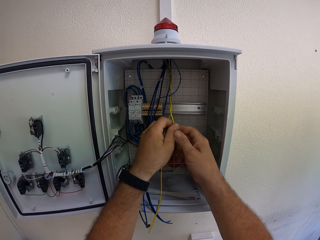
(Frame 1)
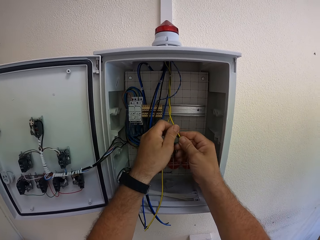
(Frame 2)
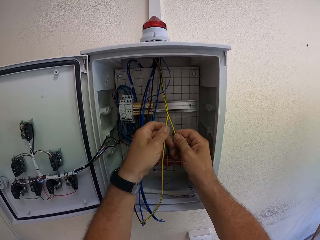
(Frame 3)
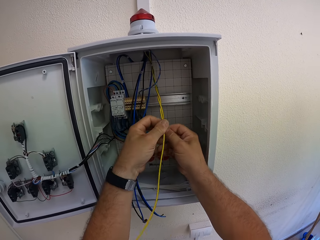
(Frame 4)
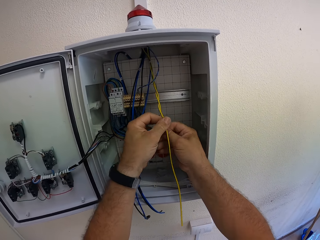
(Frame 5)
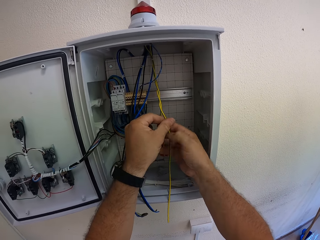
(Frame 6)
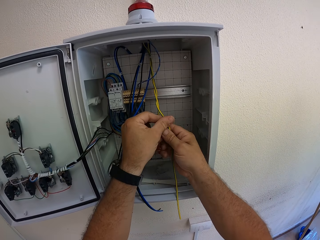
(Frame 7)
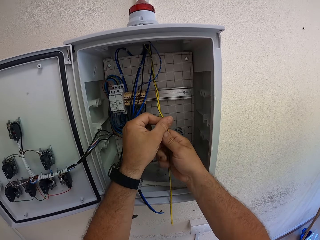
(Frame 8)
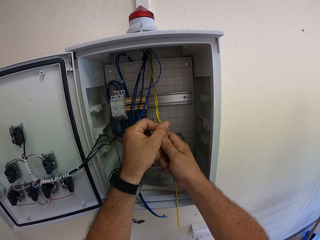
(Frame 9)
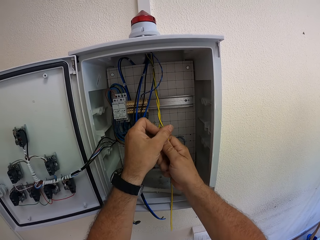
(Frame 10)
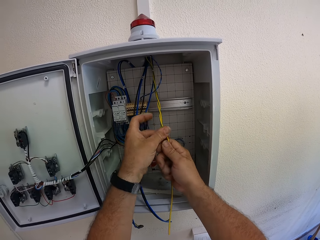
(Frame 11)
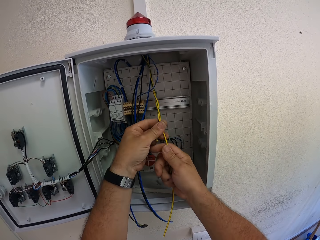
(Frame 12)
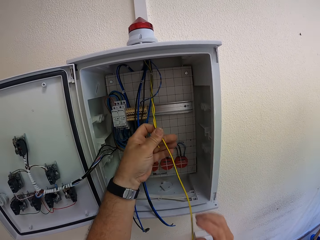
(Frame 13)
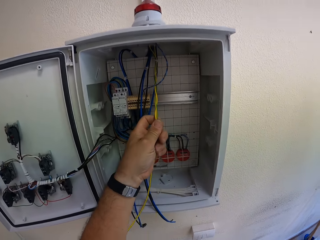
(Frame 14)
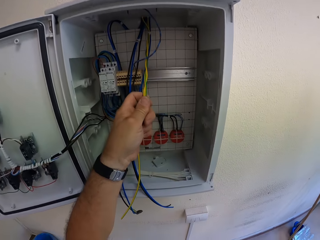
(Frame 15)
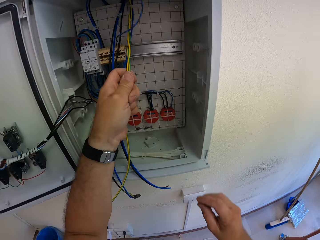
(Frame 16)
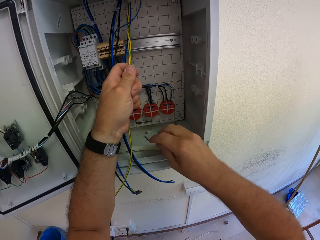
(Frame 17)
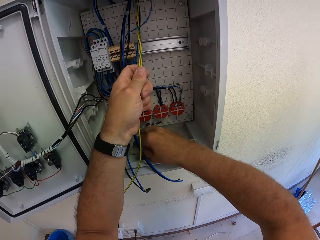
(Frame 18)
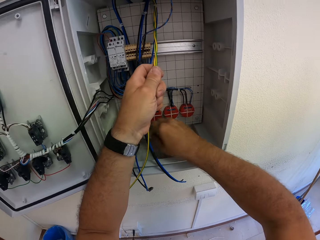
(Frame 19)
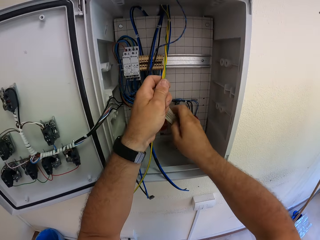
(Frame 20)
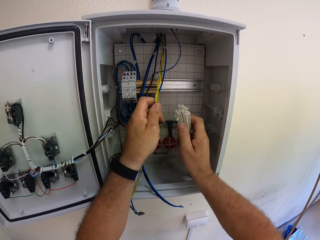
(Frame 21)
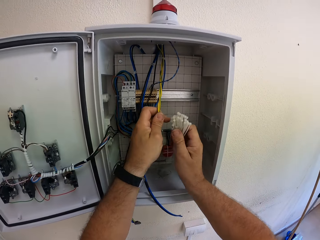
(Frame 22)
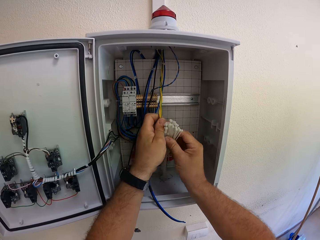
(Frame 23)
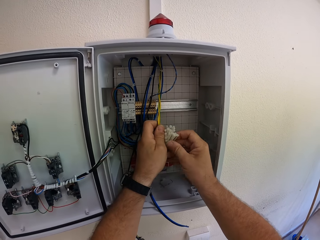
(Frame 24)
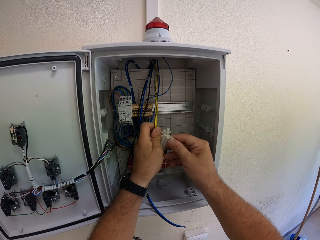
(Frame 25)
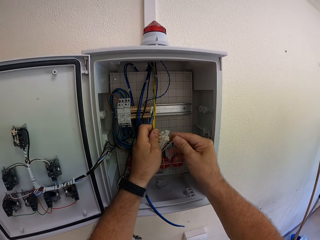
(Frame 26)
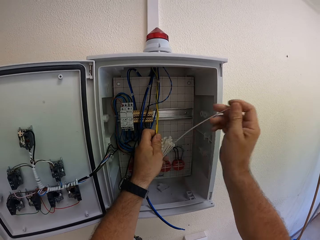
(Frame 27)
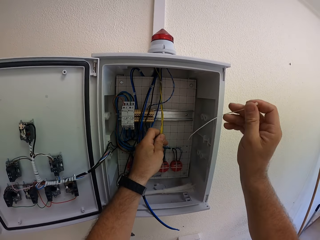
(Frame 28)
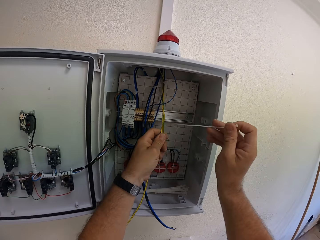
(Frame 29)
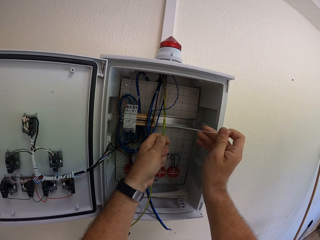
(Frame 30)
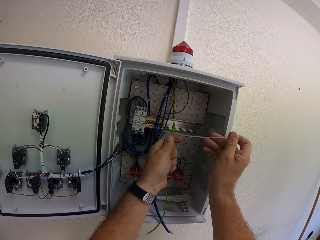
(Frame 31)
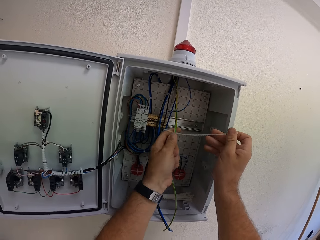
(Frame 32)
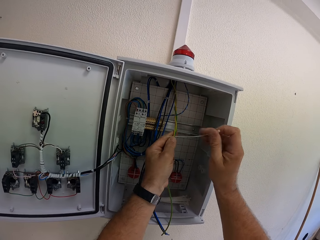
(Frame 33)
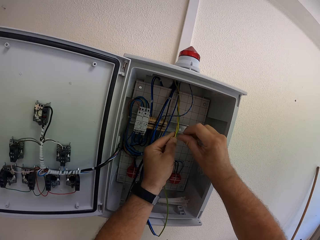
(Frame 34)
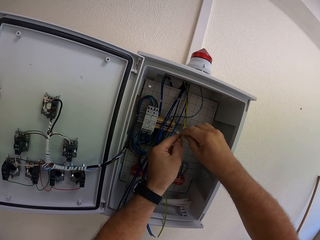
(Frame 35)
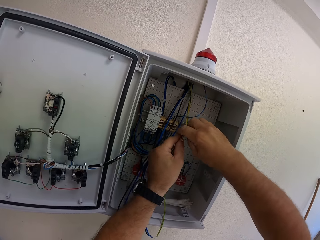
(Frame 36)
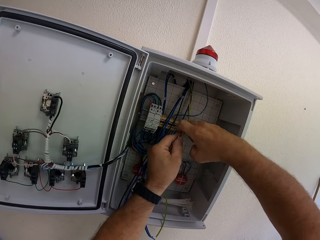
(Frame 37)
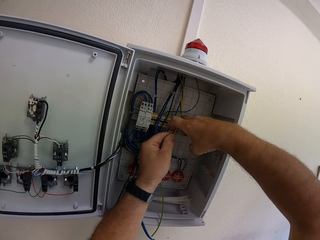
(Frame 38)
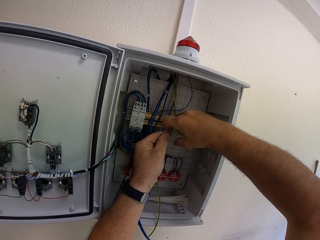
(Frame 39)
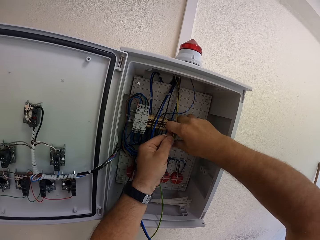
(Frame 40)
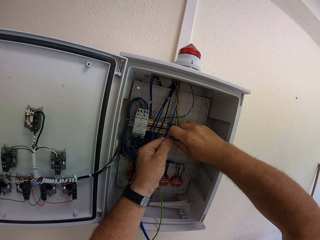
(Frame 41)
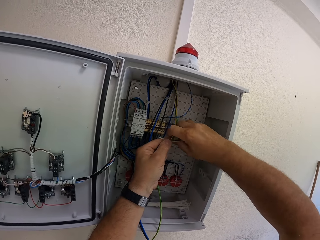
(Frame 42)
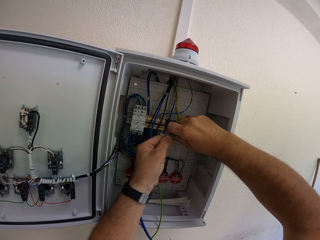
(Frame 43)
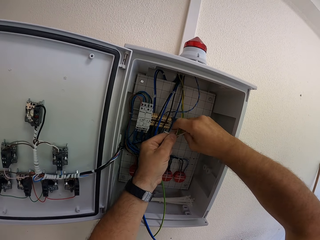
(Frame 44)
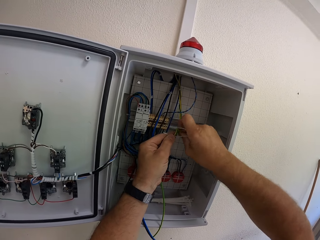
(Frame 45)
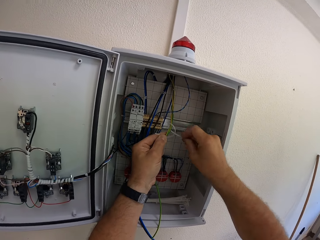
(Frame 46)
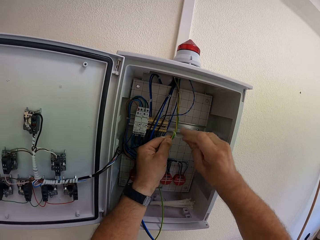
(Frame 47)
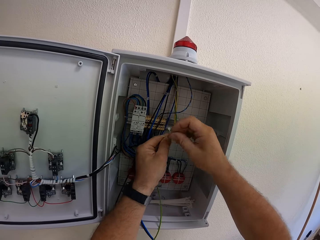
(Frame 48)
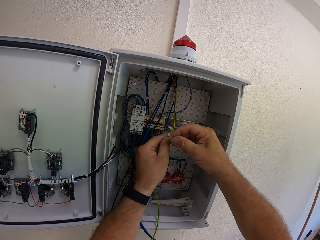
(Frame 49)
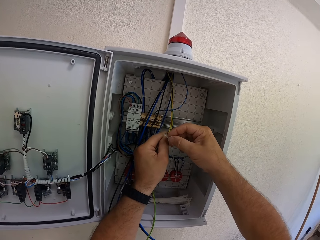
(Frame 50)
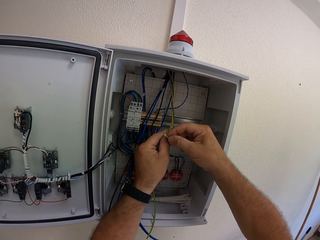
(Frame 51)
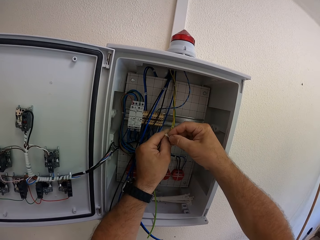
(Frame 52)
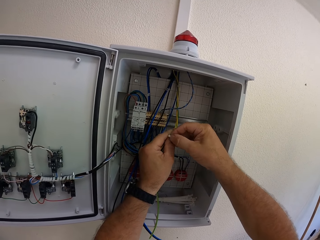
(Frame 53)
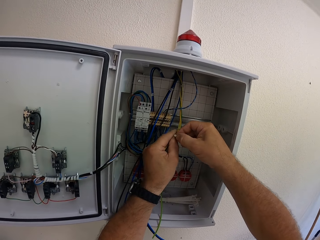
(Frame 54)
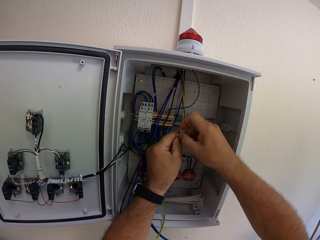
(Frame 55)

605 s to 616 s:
The camera wearer removes his right hand from the cables. He picks up a cable tie in the electrical box. He passes the cable ties to his left hand. He removes a cable tie from the string. He drops the cable ties in the electrical box. He ties the yellow cables using the cable tie.

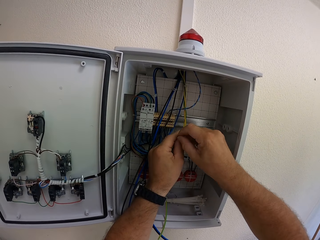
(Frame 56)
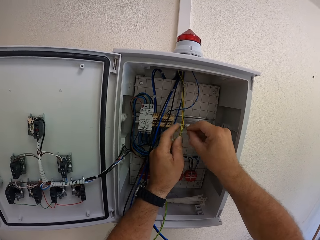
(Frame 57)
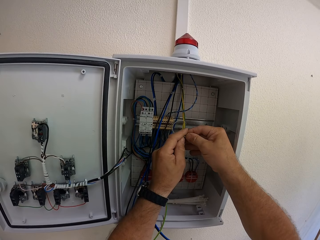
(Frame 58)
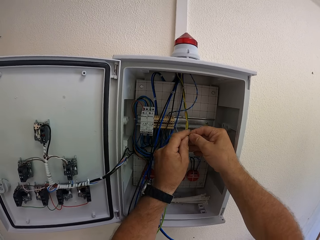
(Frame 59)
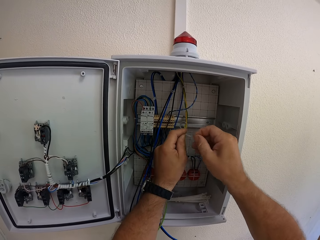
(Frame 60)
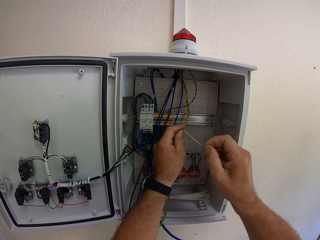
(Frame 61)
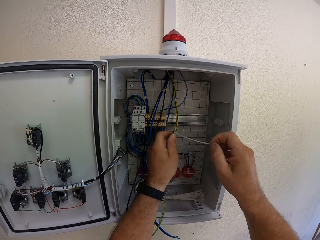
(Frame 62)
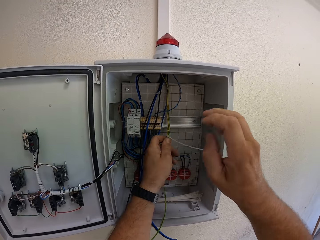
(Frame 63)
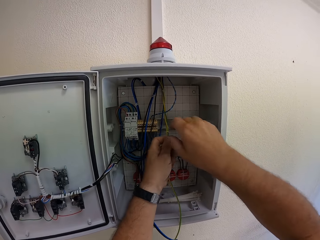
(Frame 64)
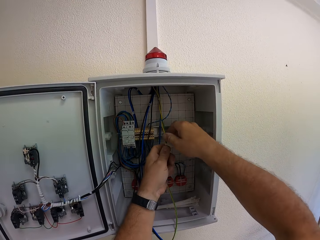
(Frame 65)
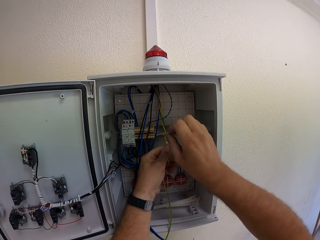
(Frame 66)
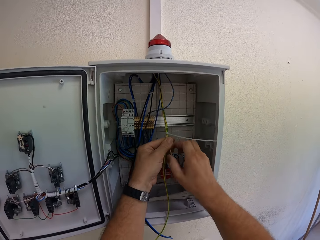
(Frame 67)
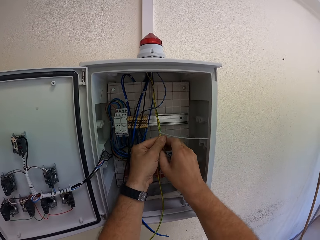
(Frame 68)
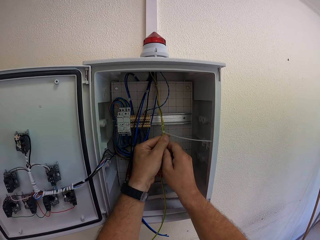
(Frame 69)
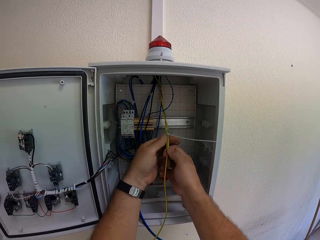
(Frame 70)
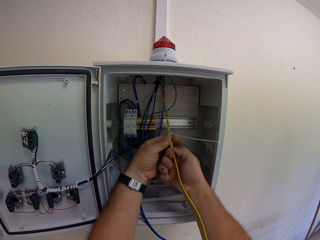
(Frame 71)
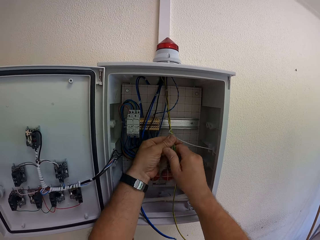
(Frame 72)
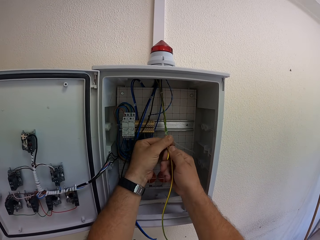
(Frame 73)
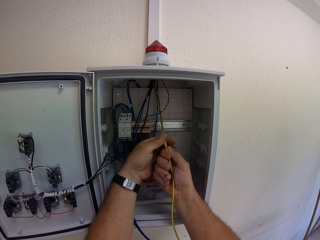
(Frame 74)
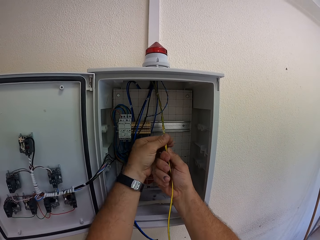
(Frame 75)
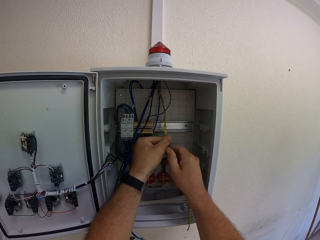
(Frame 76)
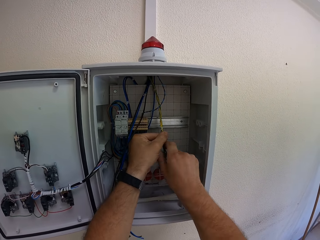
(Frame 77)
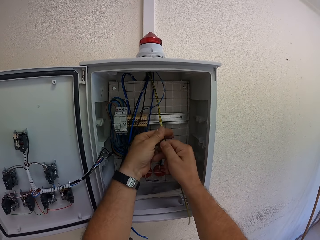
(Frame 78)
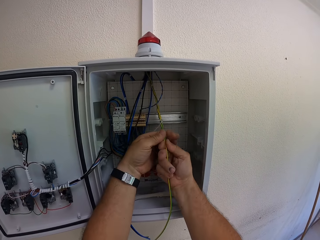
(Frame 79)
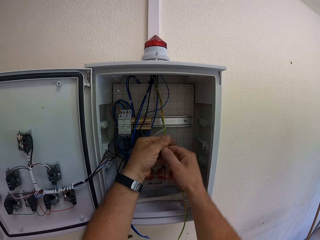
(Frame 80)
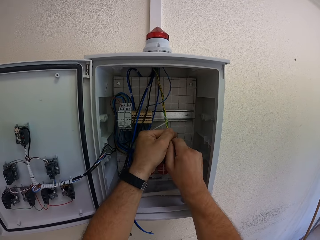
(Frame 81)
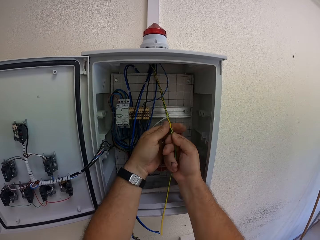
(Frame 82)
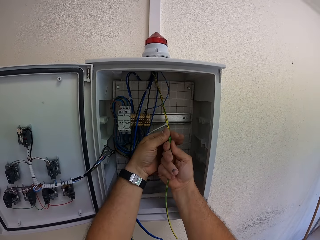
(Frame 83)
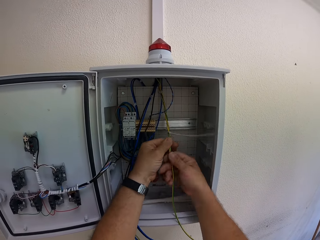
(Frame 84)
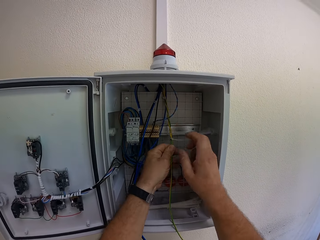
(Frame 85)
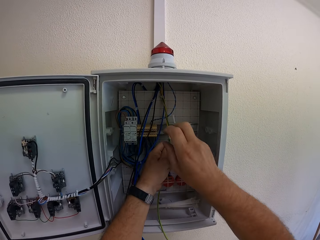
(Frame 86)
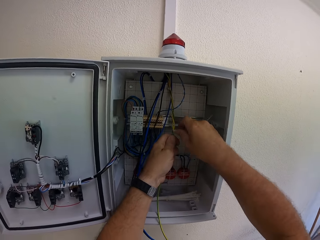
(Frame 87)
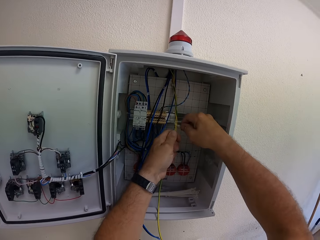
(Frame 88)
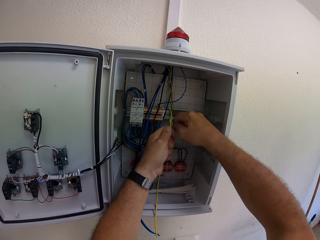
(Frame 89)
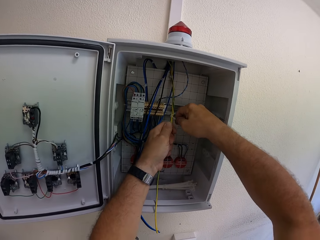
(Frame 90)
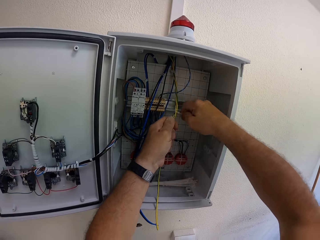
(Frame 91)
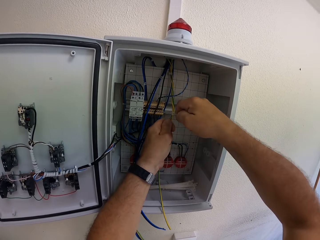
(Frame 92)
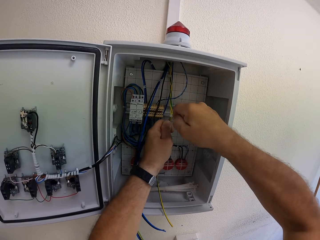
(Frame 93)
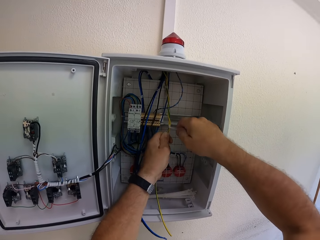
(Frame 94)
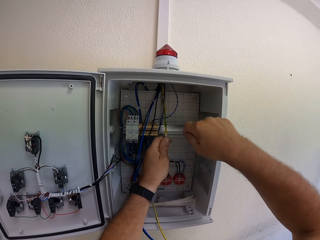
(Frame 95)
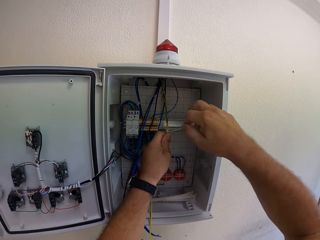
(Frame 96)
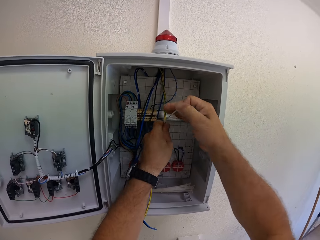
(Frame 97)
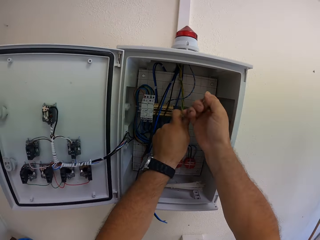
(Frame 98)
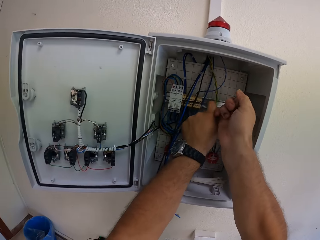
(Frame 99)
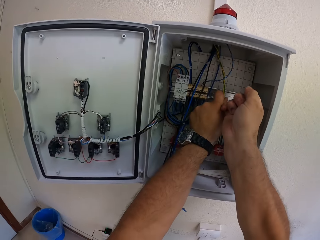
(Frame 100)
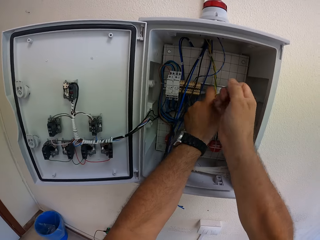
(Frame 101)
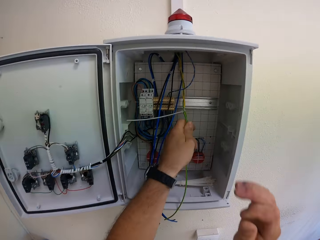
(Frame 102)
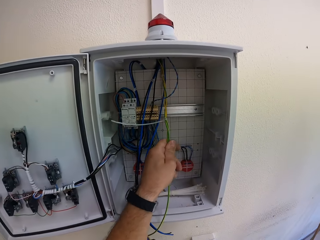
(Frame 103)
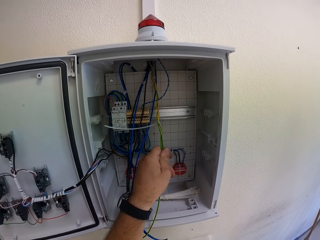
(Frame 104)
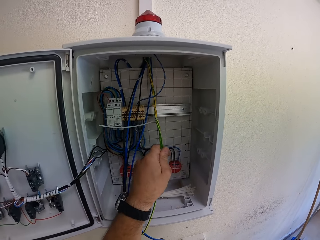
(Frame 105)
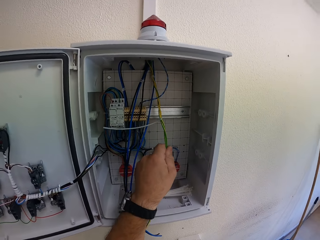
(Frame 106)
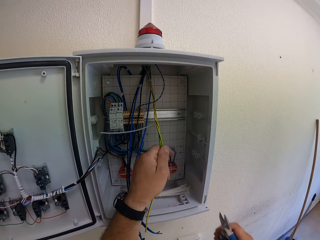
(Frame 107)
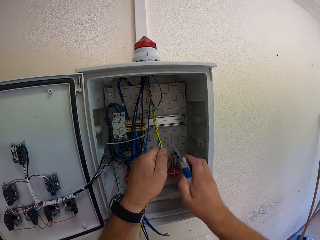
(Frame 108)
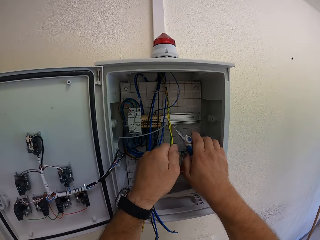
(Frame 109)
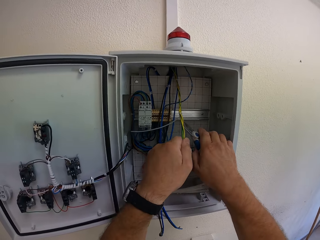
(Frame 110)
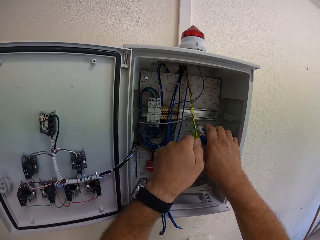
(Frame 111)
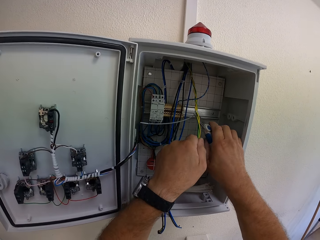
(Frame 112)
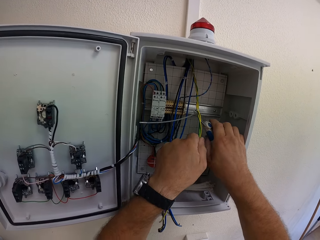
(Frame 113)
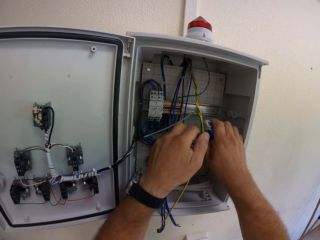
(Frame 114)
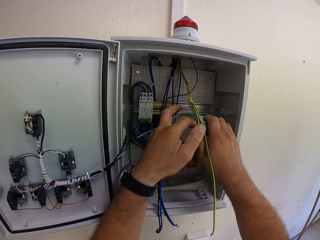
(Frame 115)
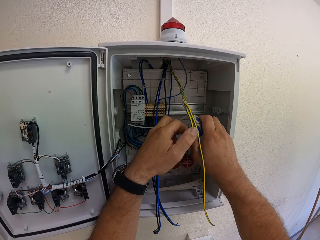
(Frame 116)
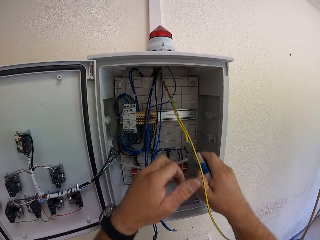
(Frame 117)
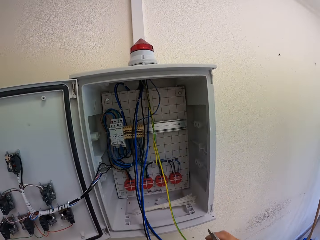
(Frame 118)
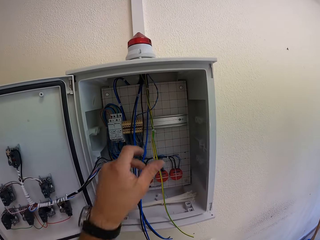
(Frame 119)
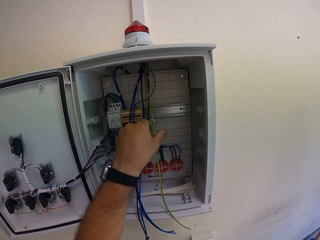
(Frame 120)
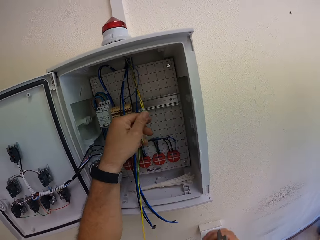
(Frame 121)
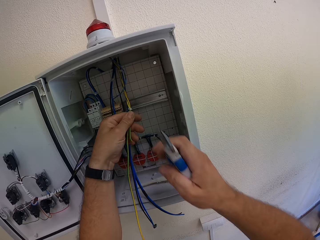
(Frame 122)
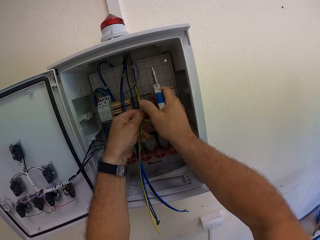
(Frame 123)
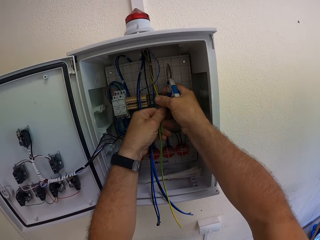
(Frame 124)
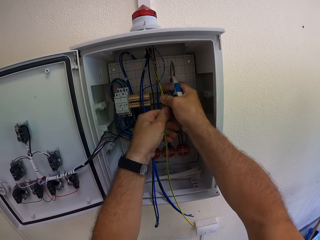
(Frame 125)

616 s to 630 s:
The camera wearer twists the yellow wires together. He tightens the cable tie. He removes his right hand from the electrical box. He takes Kevlar scissors. He cuts the cable tie with the Kevlar scissors. He drops the cut cable tie.
